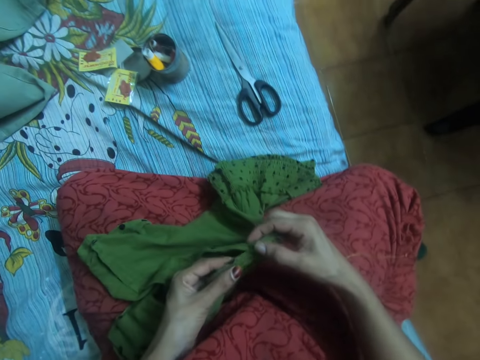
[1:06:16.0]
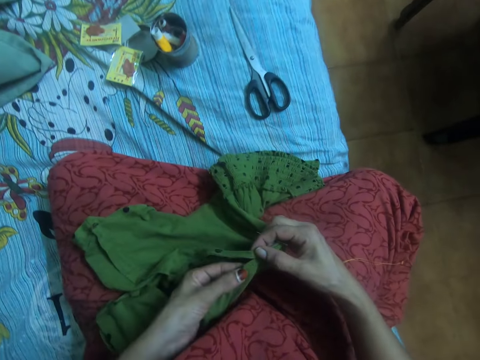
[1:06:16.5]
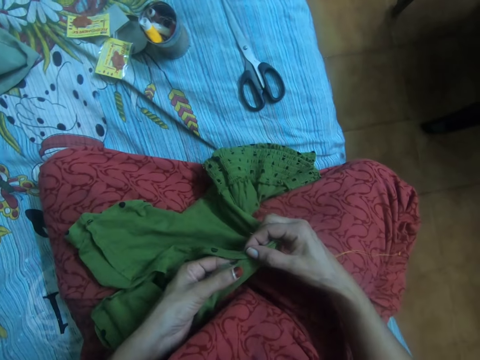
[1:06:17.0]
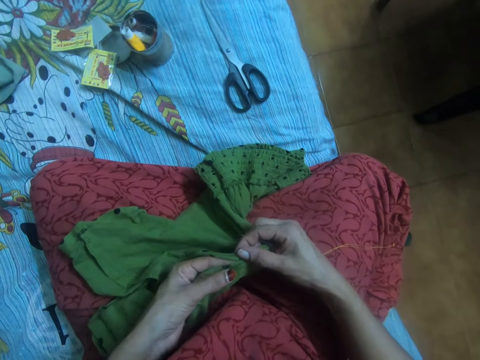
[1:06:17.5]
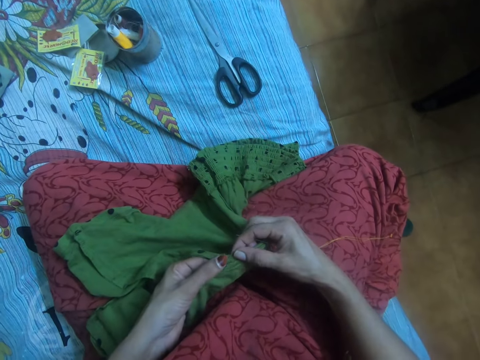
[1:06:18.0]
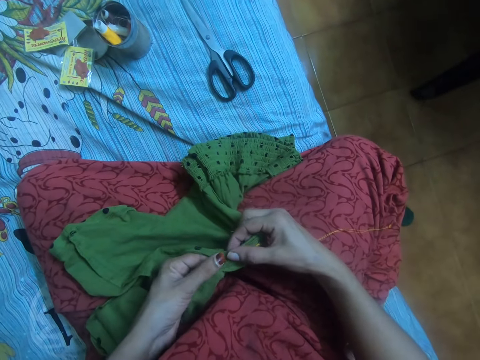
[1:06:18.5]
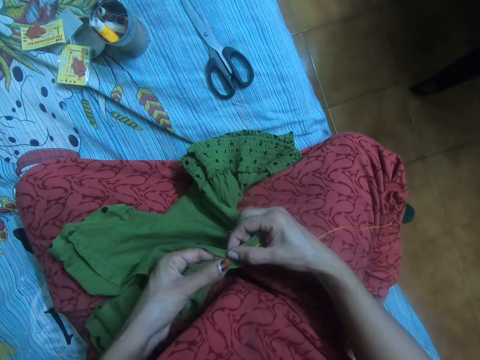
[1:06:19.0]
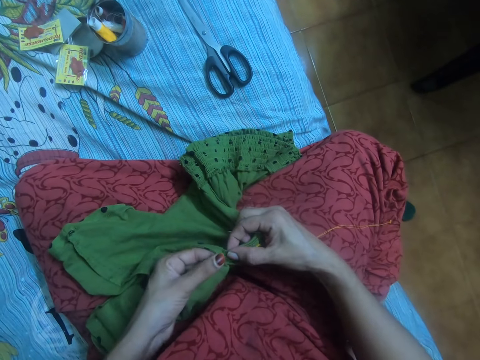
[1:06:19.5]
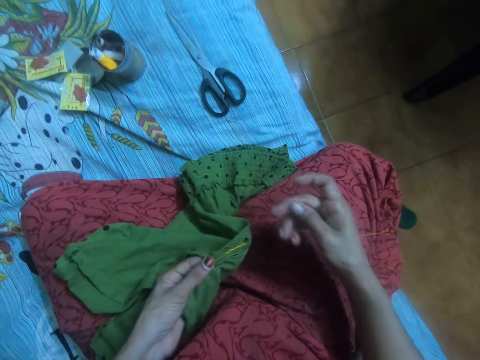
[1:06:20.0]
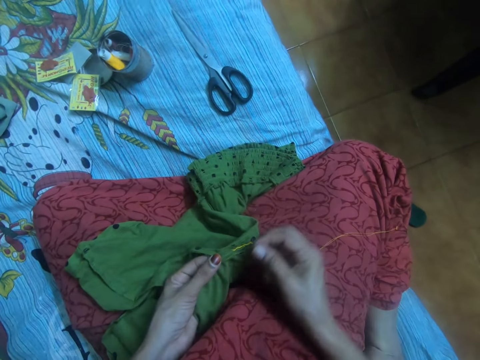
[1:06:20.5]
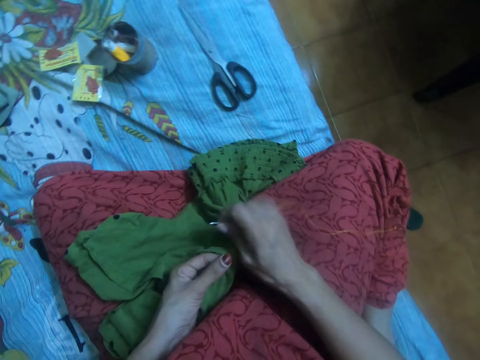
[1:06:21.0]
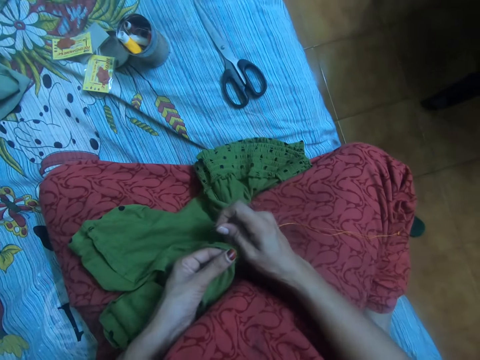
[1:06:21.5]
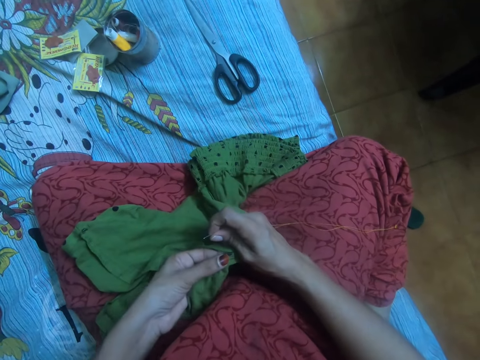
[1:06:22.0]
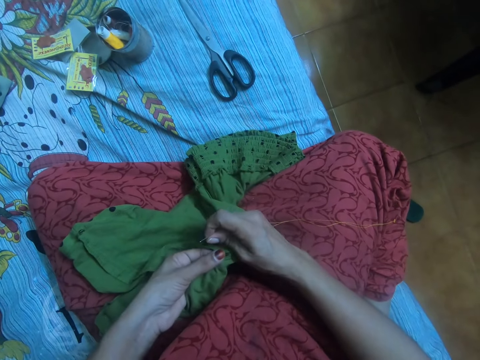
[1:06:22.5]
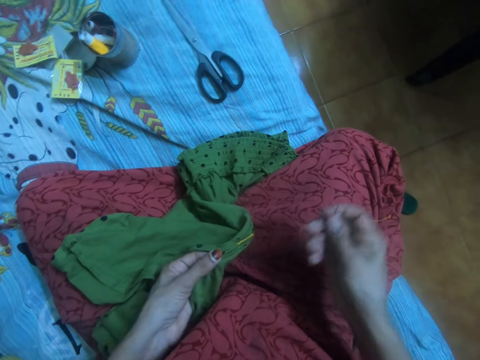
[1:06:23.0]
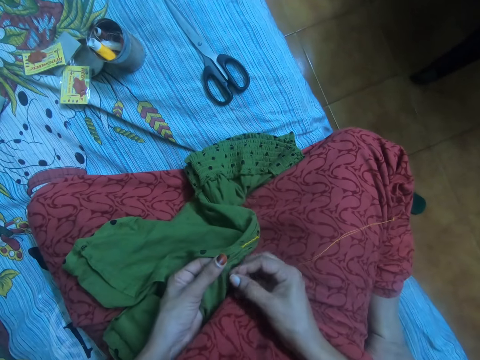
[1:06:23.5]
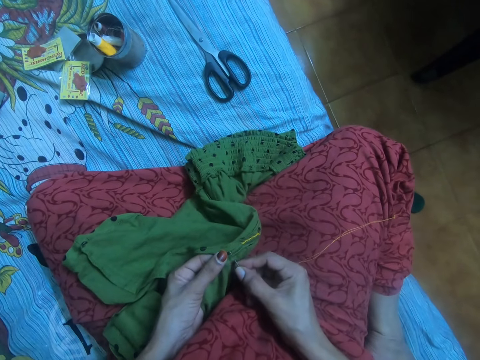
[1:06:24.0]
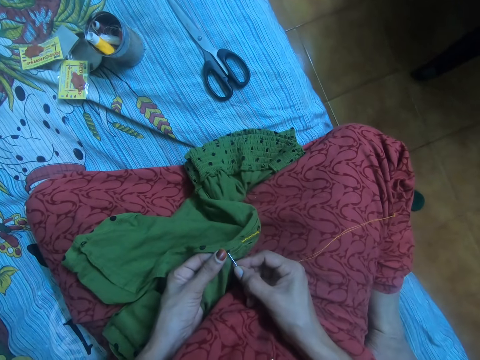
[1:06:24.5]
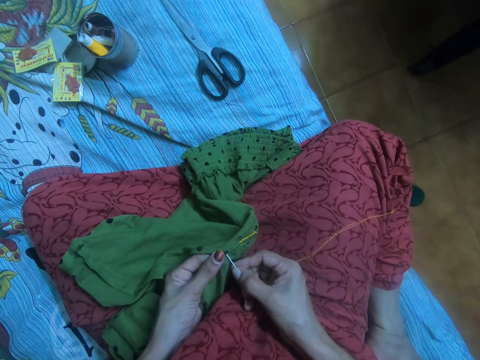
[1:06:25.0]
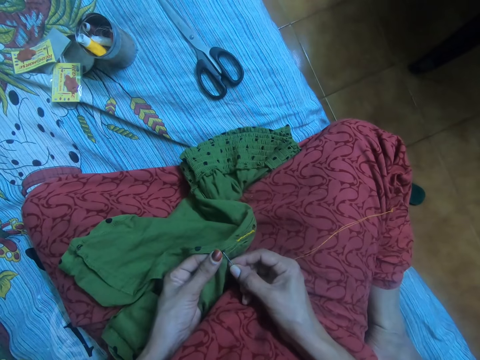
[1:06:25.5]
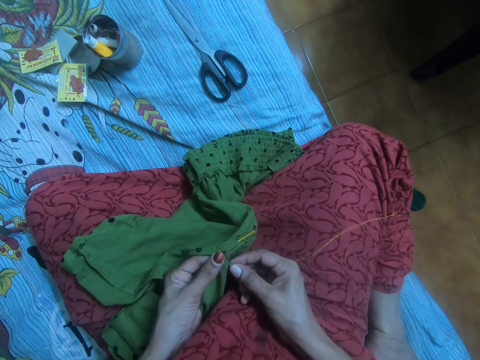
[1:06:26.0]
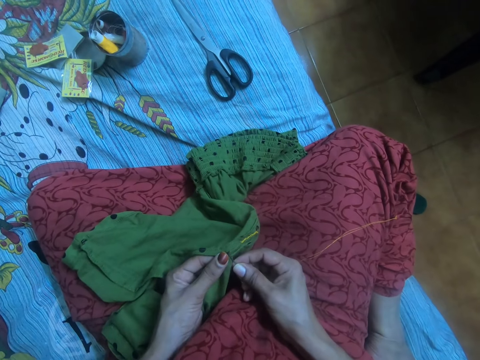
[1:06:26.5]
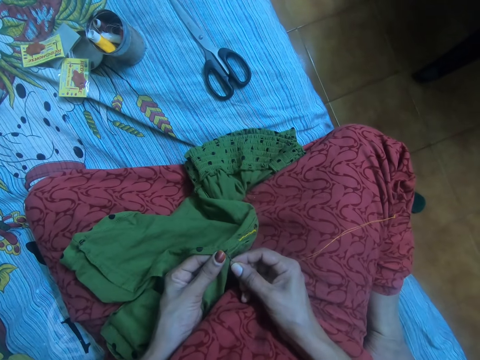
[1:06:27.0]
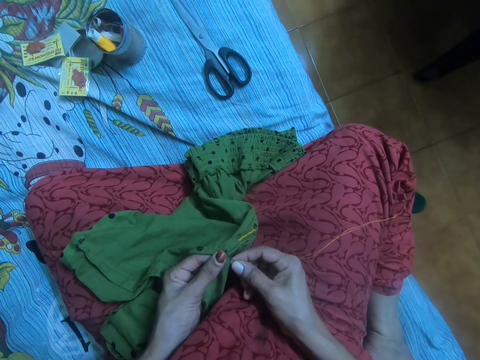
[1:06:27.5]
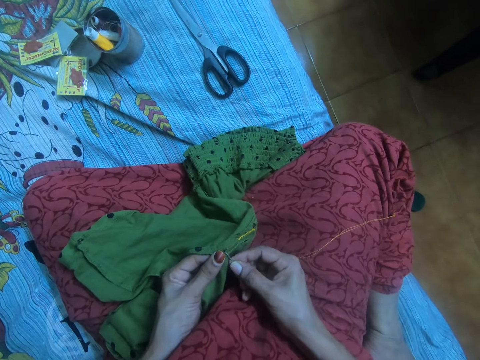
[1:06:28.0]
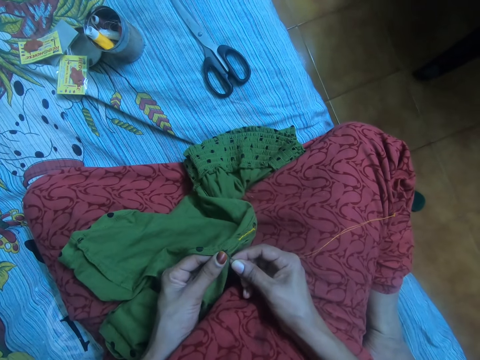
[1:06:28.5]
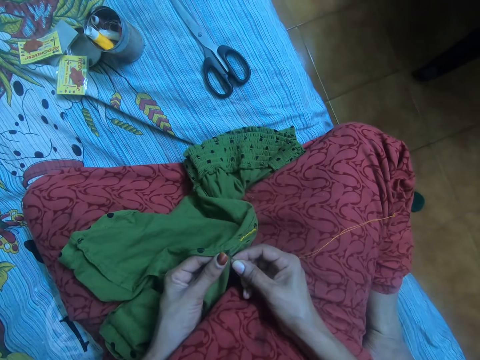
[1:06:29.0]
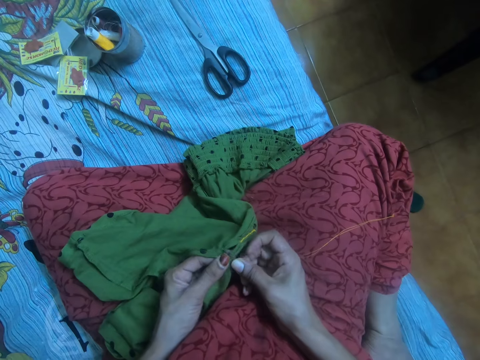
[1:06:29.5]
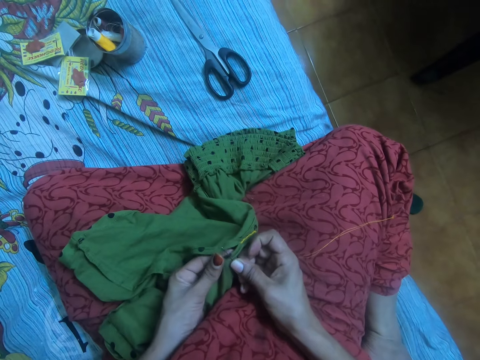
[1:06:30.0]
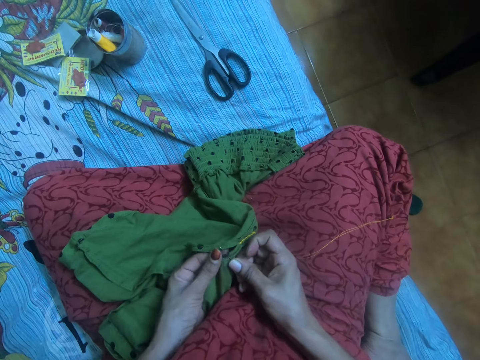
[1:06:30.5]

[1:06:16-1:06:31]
The camera wearer moves the hand. They straighten the cloth. They sew the cloth with the needle together with the thread.

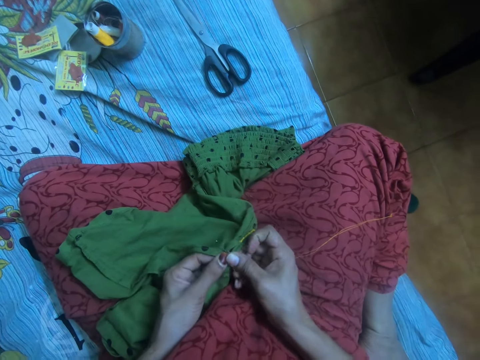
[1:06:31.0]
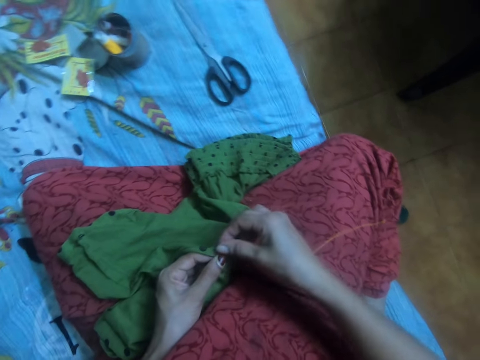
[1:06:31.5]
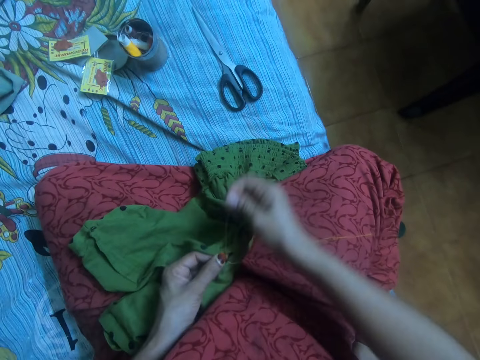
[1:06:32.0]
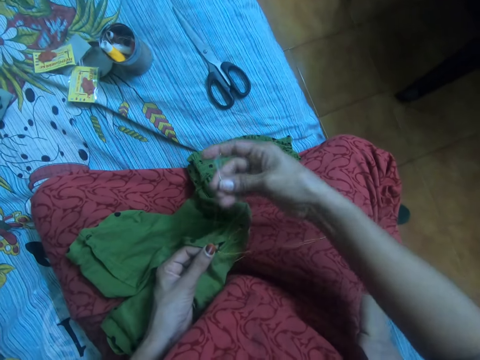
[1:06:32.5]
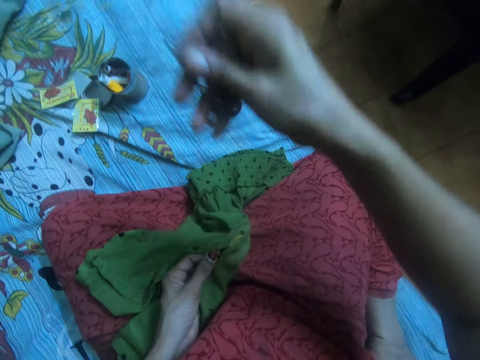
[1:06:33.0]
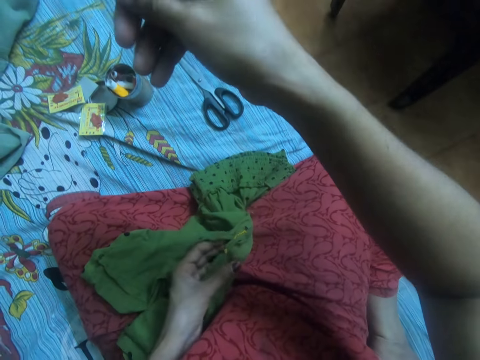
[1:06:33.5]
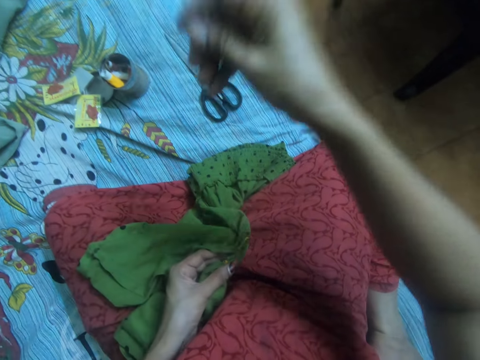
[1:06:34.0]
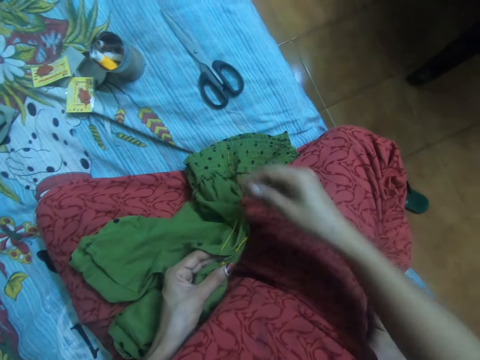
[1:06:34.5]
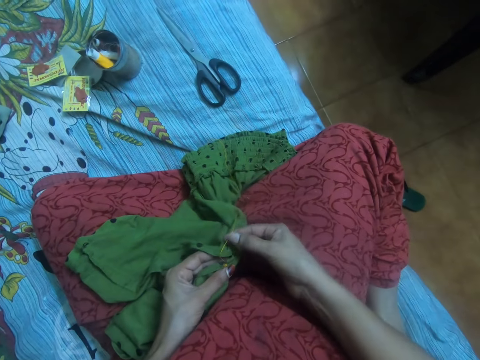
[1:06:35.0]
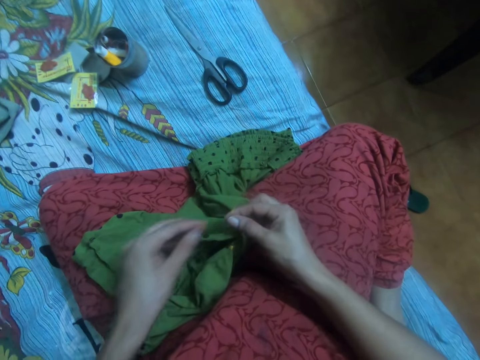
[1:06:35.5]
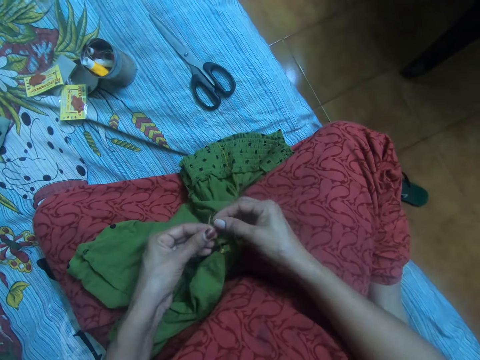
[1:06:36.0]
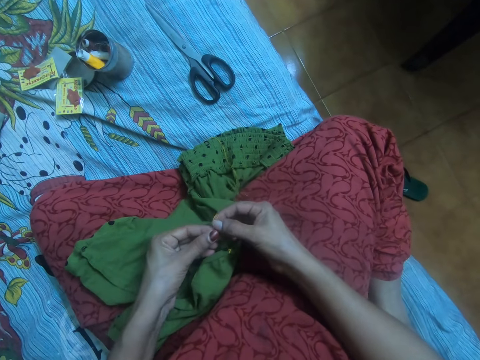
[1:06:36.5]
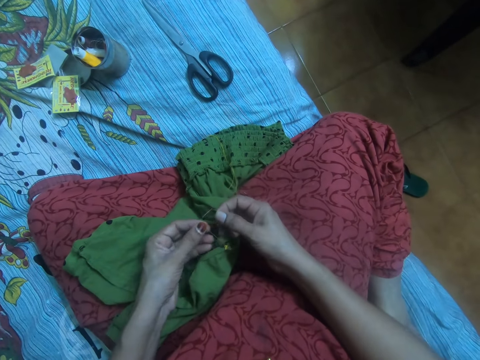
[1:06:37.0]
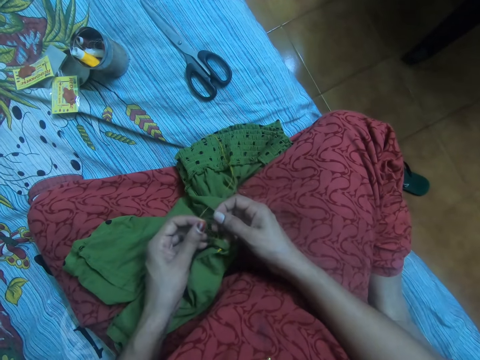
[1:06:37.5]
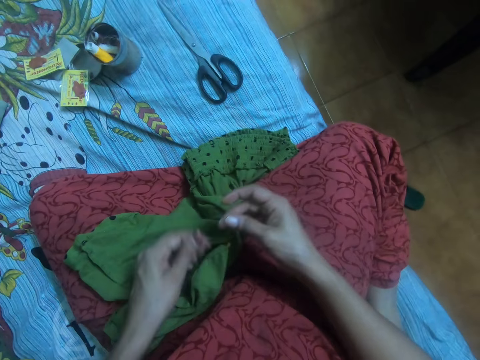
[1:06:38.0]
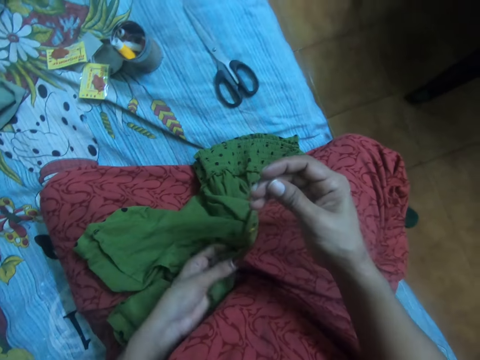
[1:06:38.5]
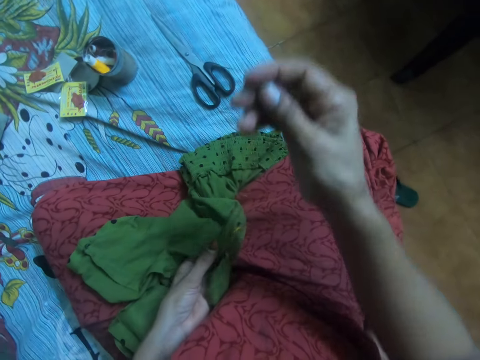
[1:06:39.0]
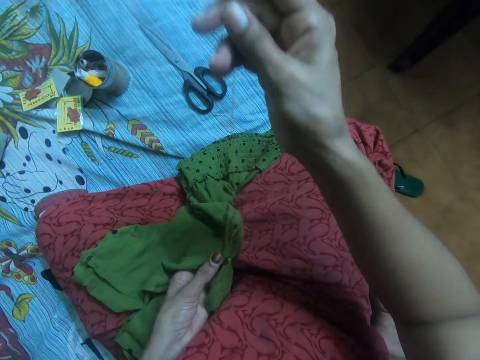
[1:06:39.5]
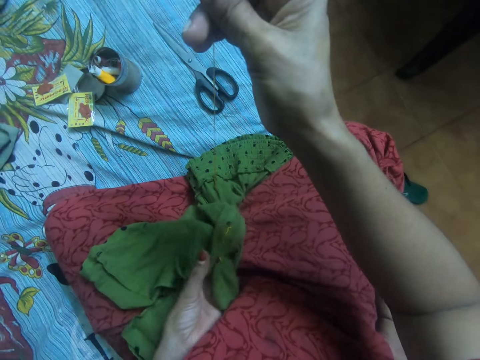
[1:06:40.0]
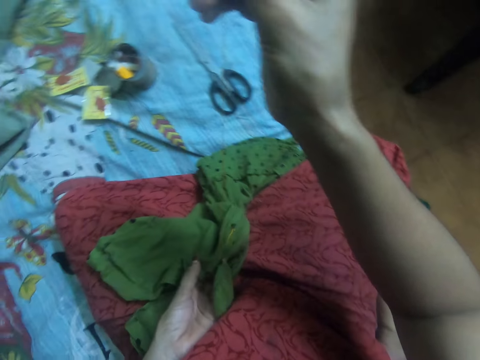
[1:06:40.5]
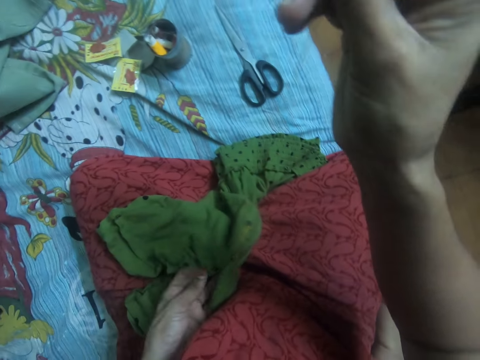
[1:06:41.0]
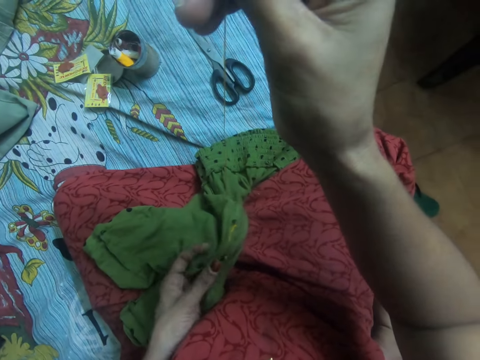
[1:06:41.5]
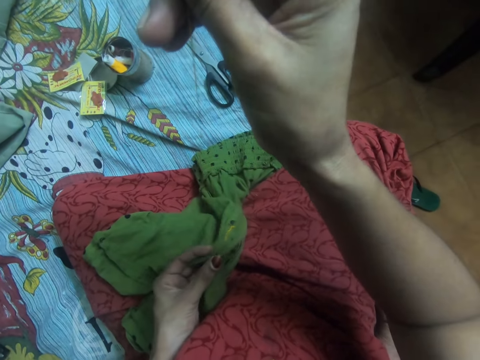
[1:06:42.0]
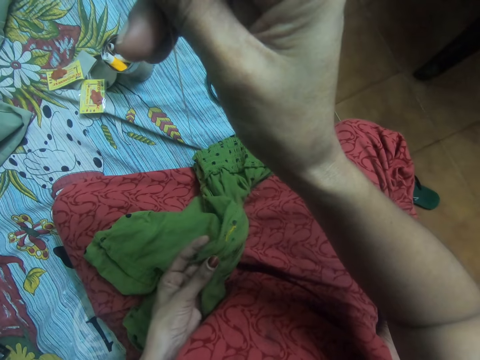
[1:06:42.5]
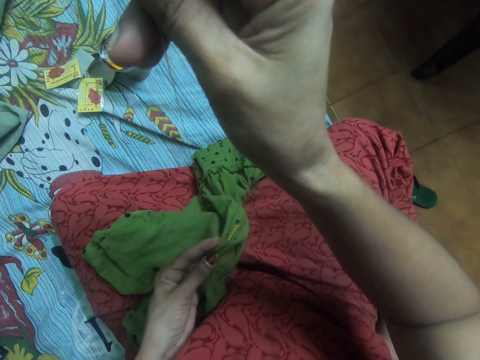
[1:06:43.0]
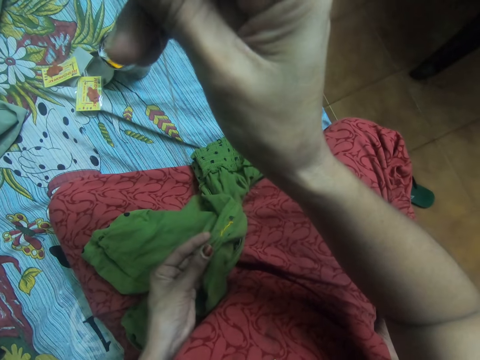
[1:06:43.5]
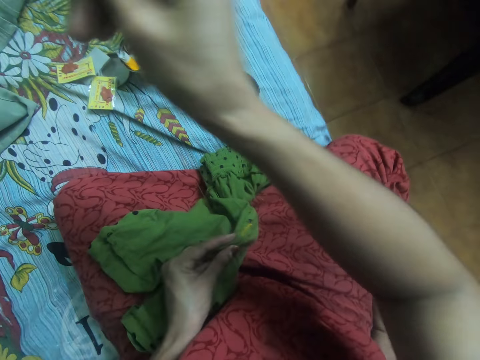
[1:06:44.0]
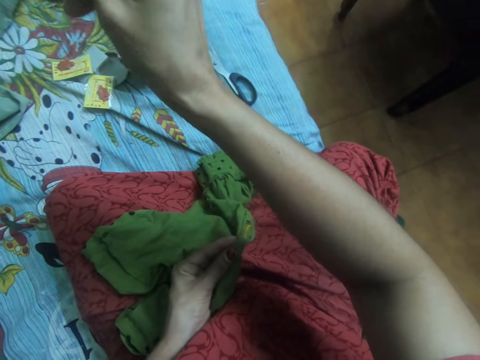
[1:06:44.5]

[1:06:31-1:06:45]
The camera wearer drops the needle. They straighten the thread.
